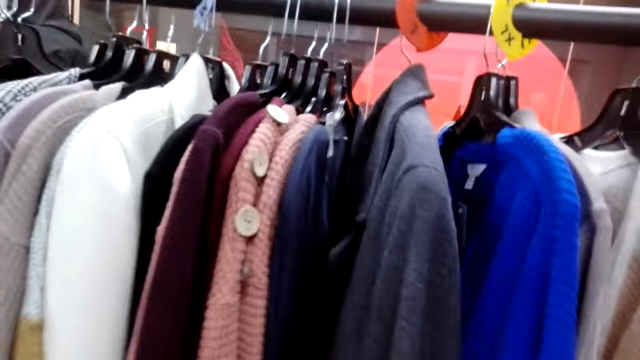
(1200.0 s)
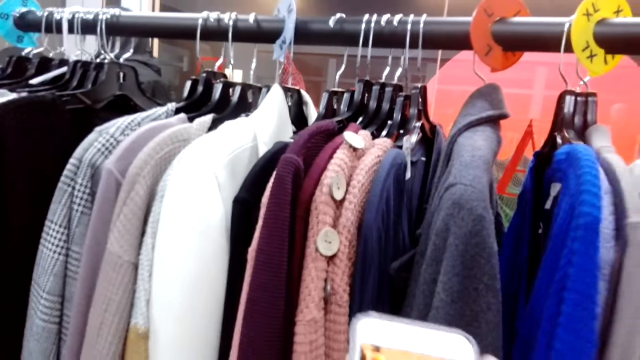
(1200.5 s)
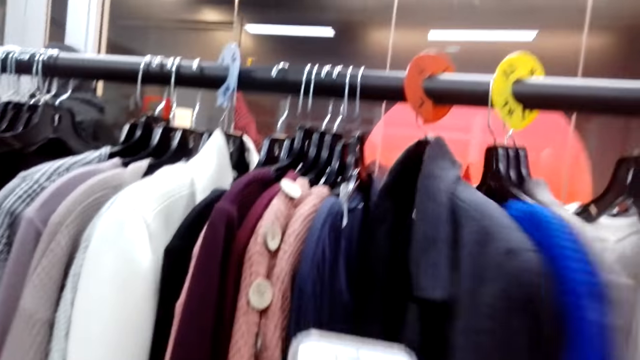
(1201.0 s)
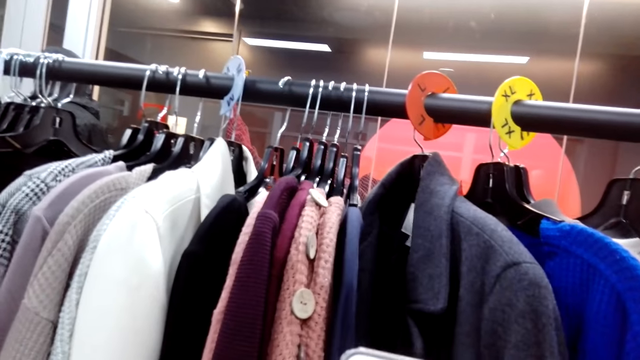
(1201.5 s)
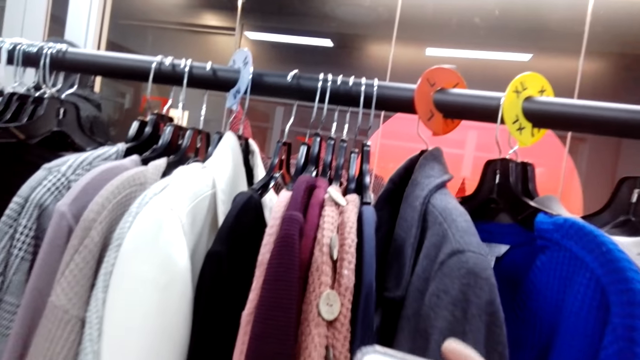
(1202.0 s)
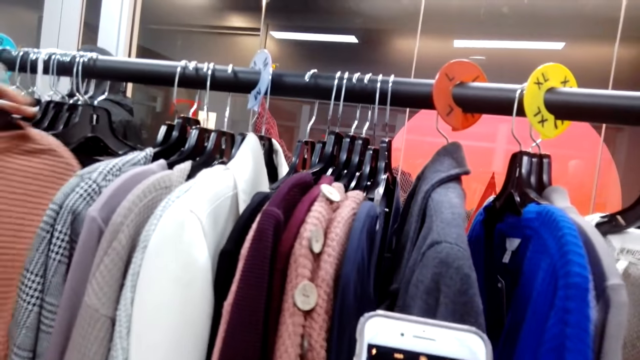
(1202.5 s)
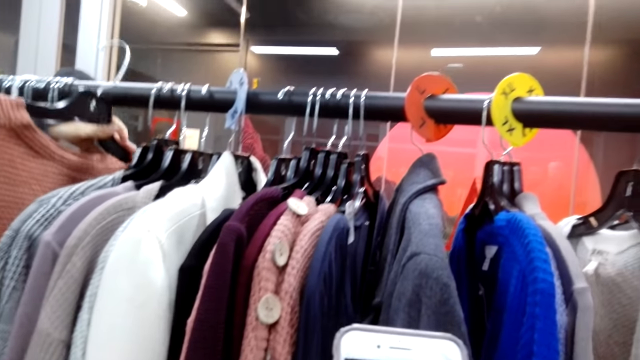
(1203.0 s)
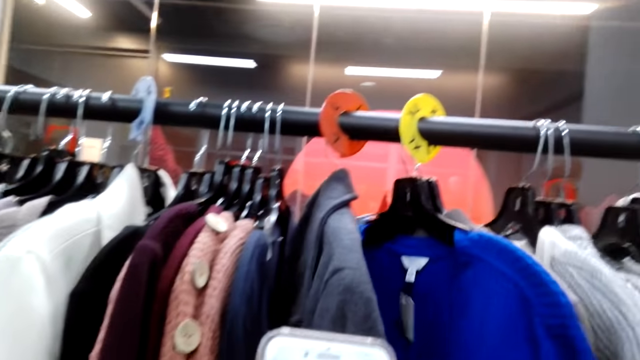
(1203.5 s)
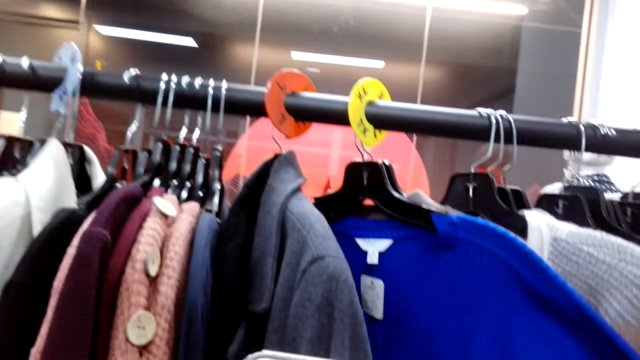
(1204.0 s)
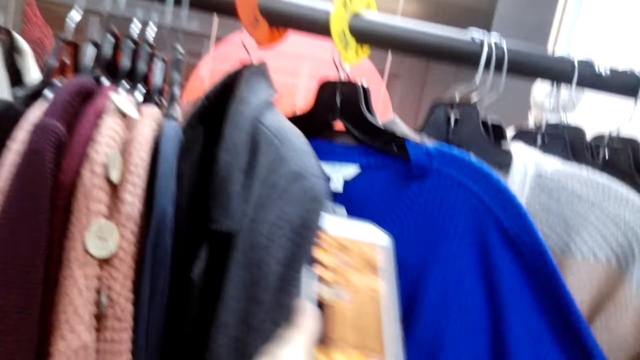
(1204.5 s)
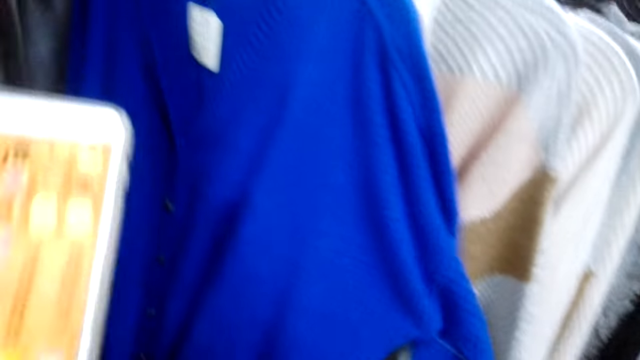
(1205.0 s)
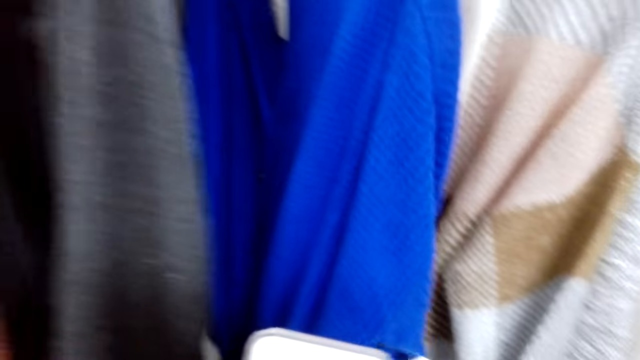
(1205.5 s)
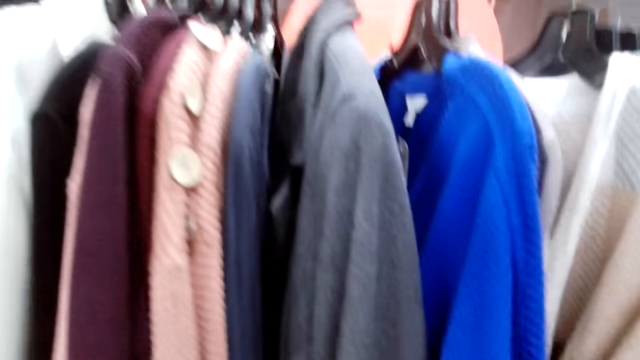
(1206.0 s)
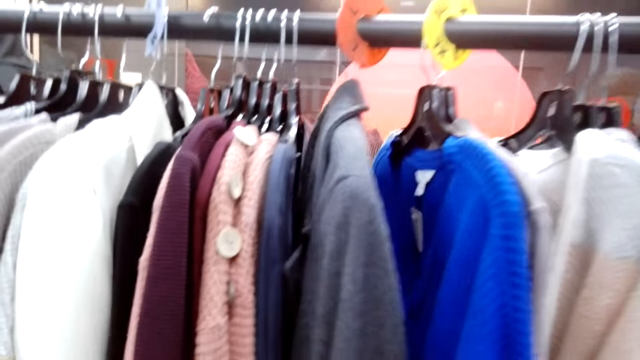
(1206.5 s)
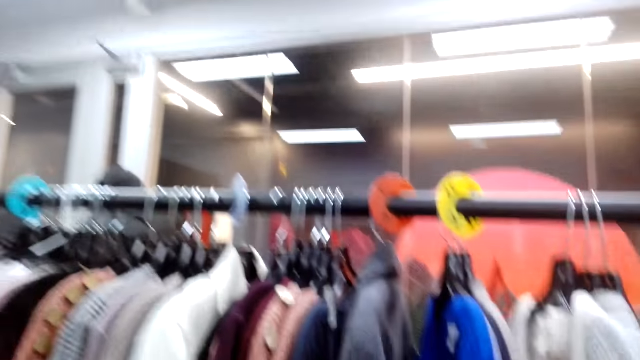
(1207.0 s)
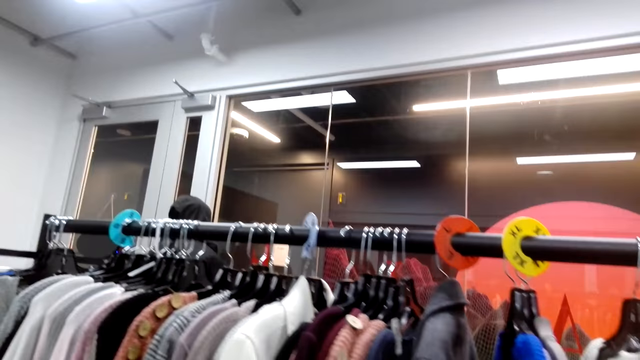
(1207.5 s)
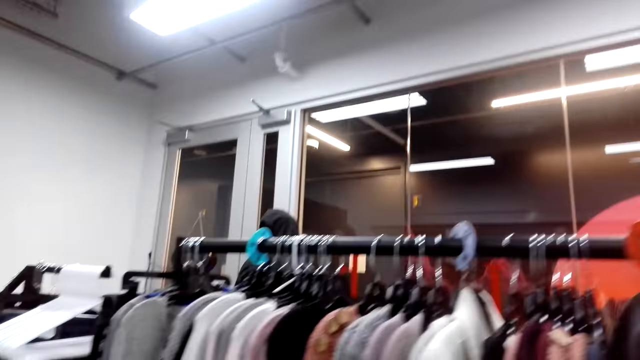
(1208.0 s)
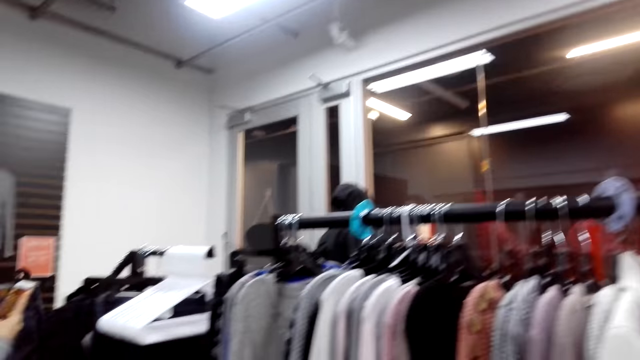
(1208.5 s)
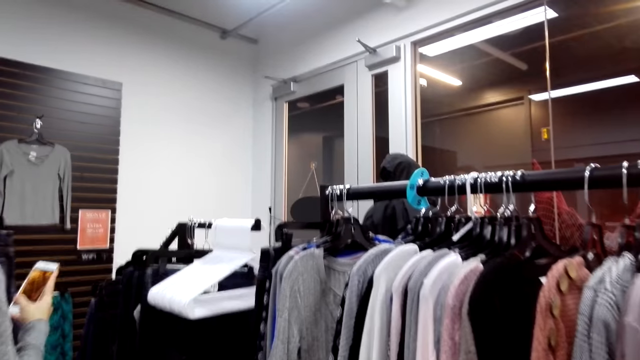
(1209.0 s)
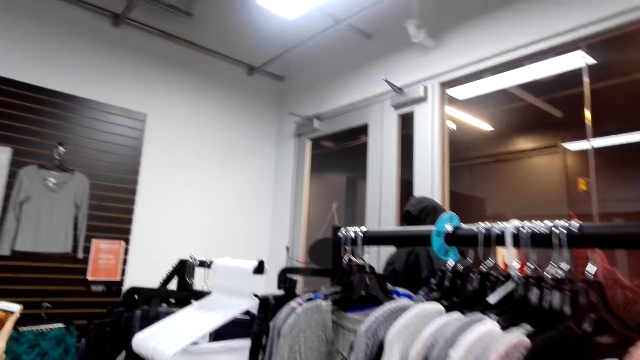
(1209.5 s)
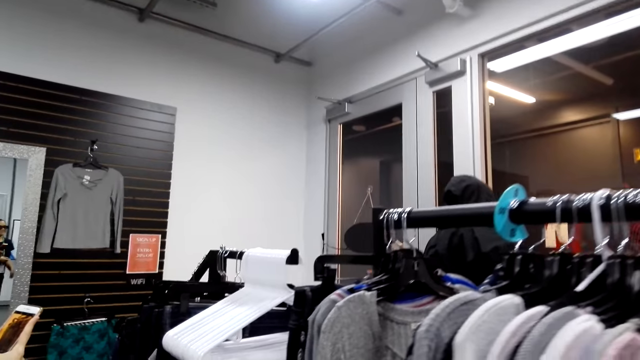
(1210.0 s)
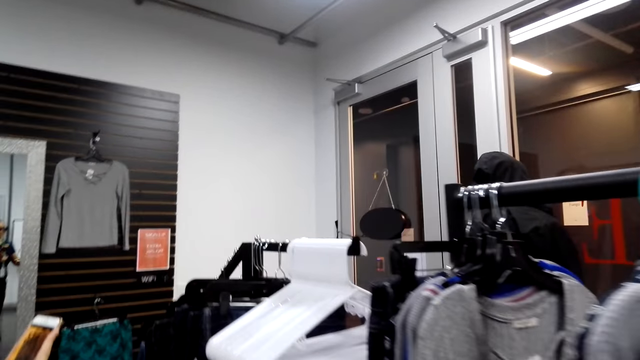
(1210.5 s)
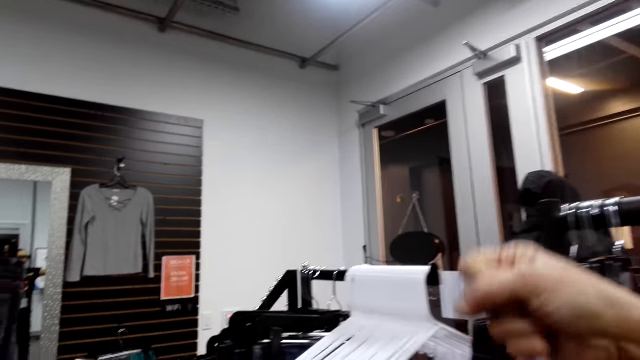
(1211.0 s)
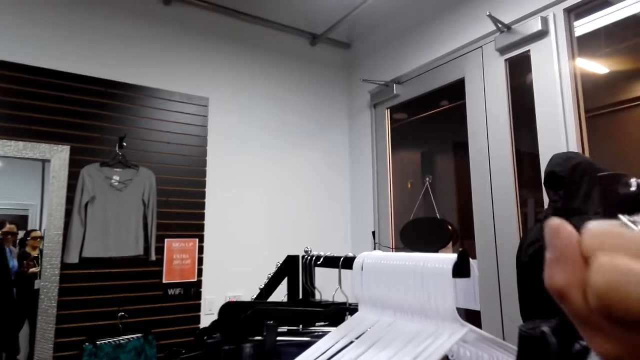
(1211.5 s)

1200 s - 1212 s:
The camera wearer talks to a lady. The lady puts the cloth back on the rail. The camera wearer moves the hand. They look at the jumper, take a photo of the jumper, and move around.

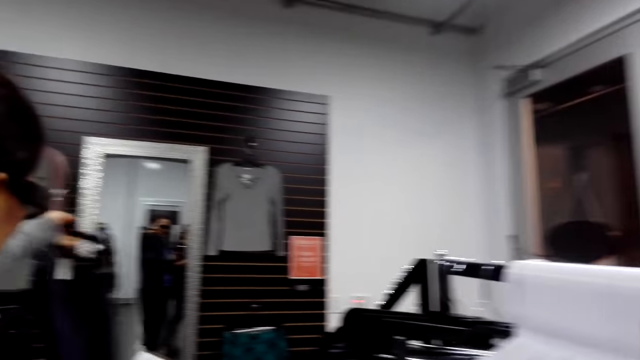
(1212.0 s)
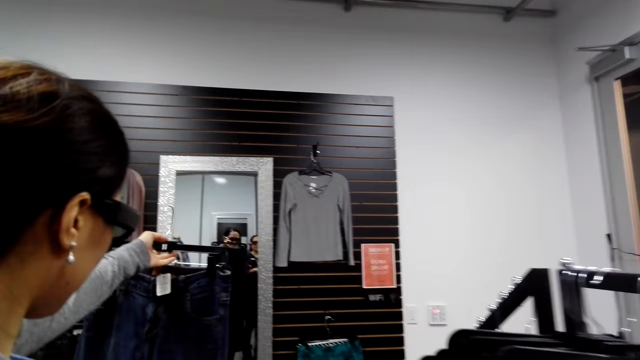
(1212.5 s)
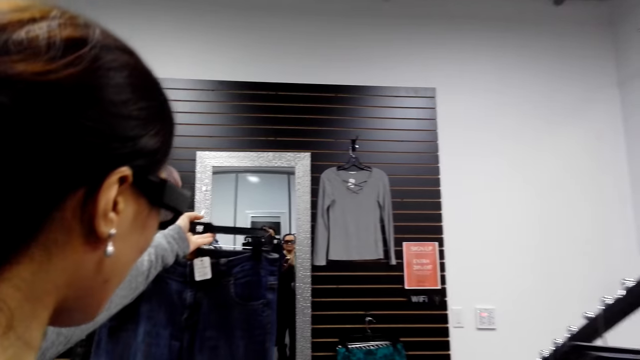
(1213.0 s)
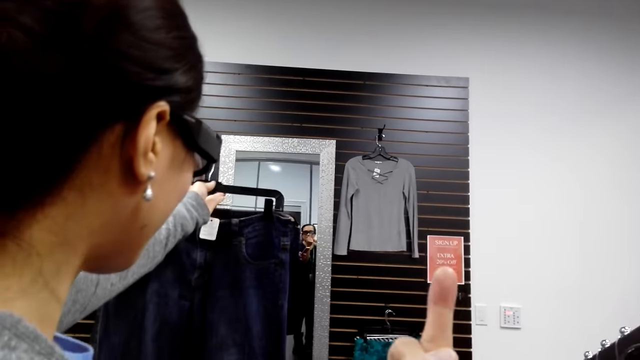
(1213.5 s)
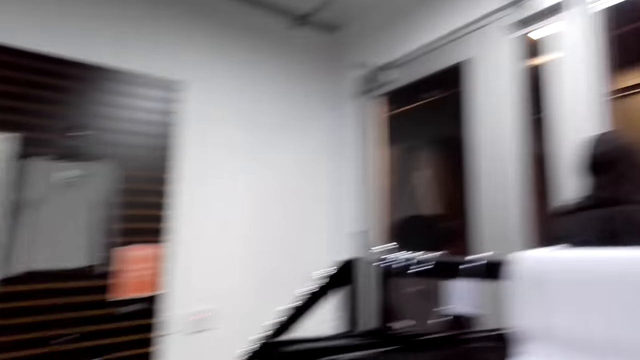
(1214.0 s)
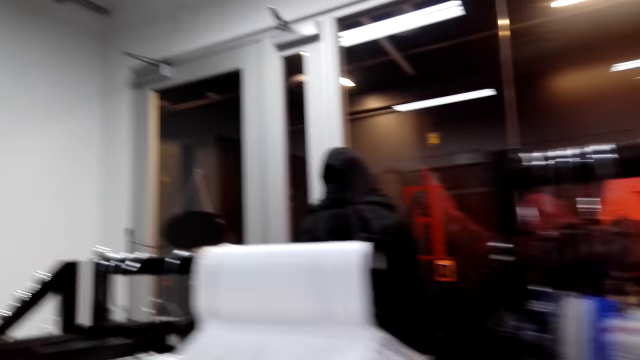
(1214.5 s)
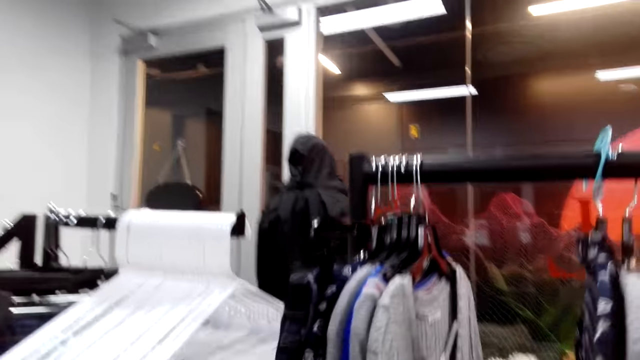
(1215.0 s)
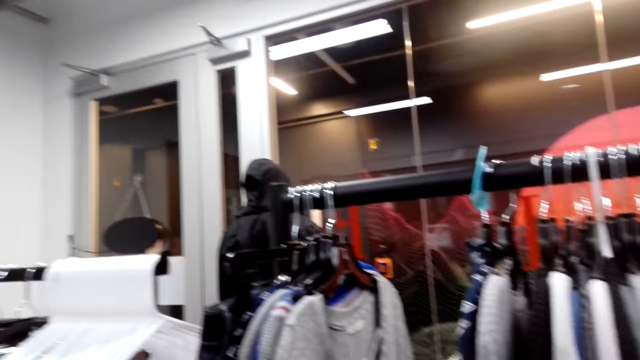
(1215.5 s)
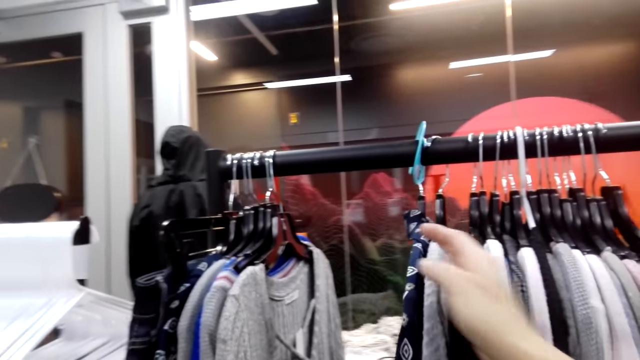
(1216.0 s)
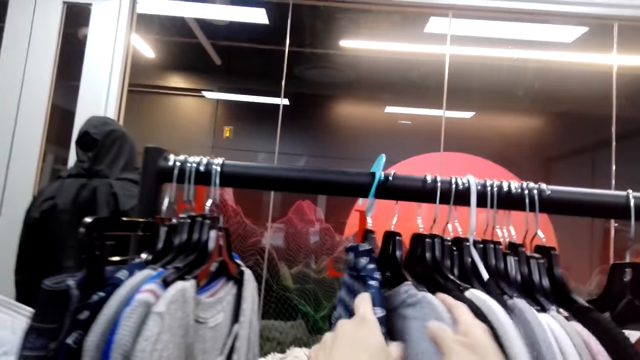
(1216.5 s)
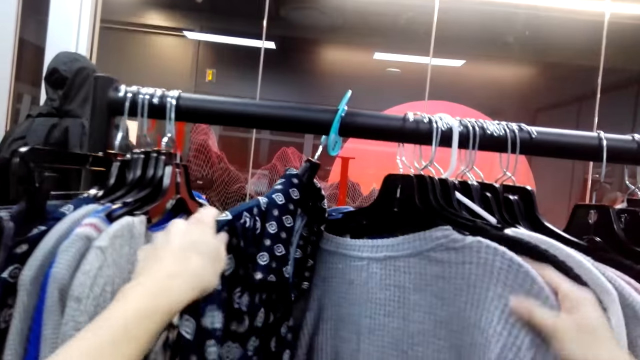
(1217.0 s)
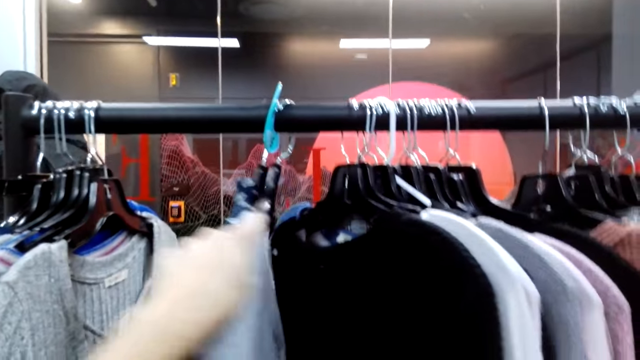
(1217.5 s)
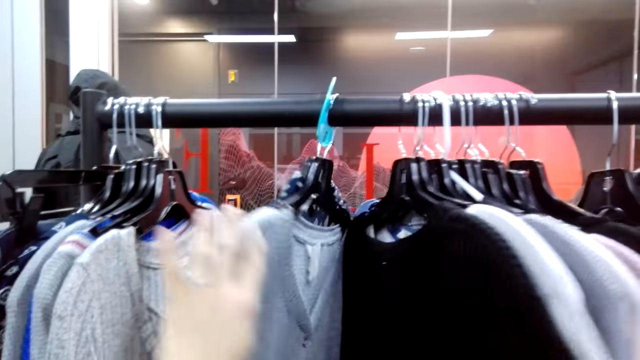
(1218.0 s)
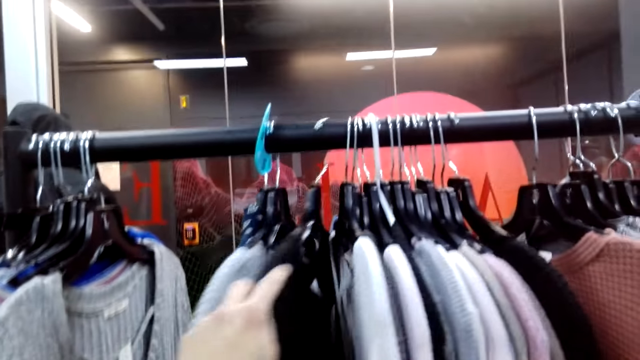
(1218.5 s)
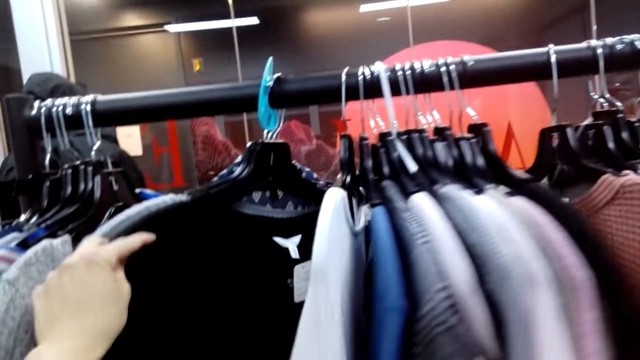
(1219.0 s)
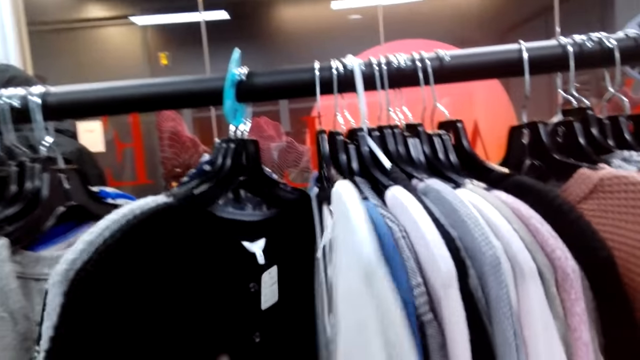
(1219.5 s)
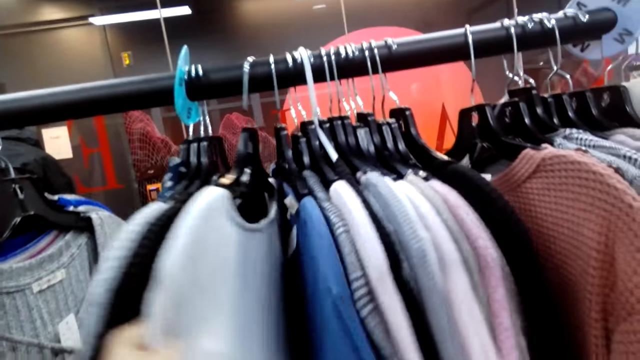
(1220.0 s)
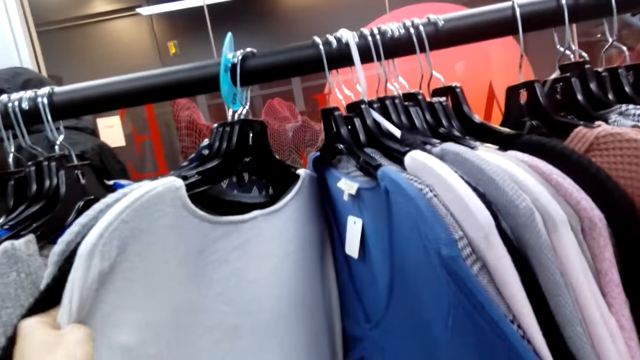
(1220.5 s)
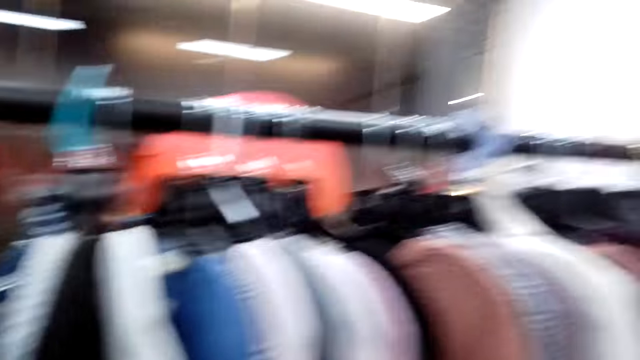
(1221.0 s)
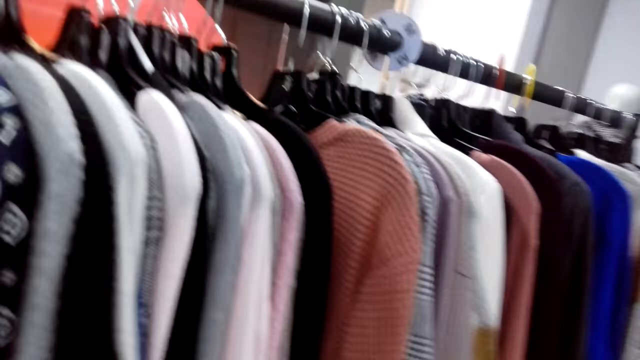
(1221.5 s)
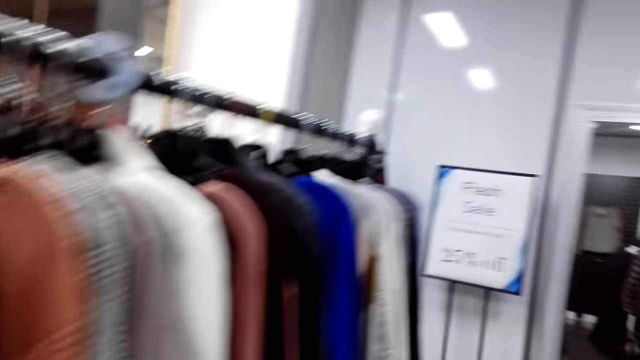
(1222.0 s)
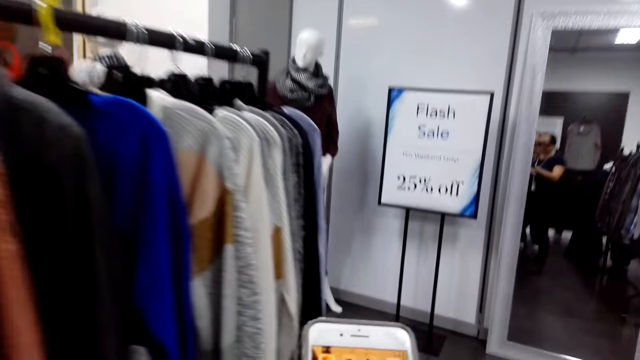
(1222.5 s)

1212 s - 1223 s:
A lady looks at a trouser. The camera wearer looks around. They look at the clothes on the clothes rack.
